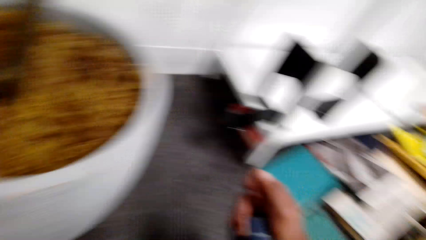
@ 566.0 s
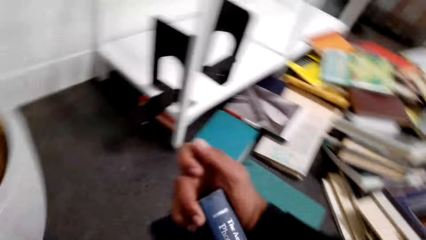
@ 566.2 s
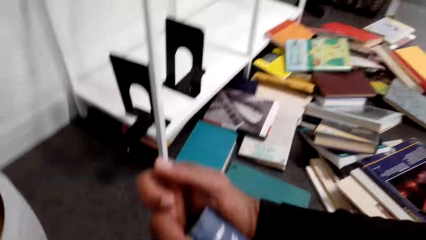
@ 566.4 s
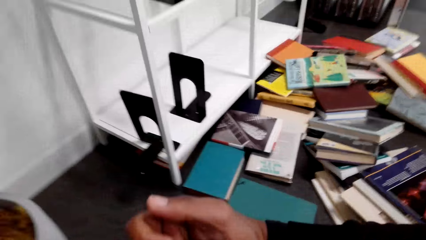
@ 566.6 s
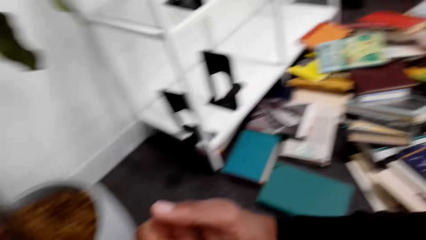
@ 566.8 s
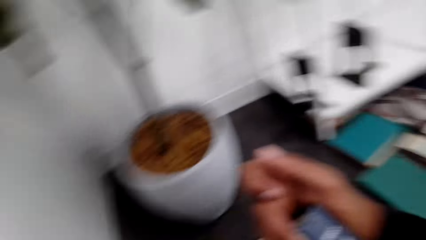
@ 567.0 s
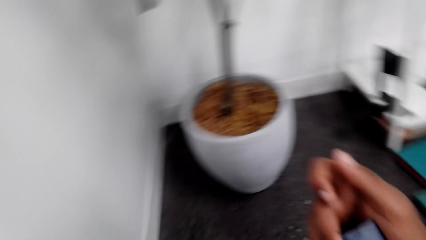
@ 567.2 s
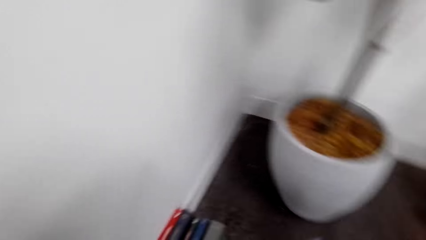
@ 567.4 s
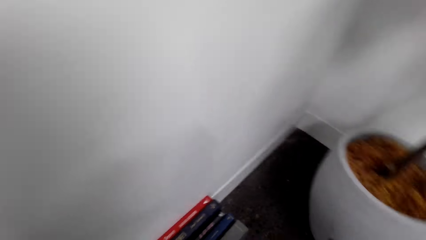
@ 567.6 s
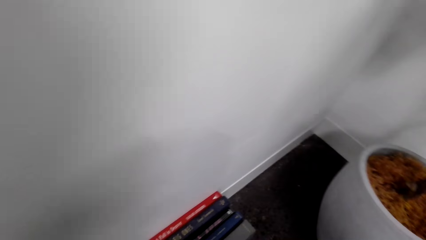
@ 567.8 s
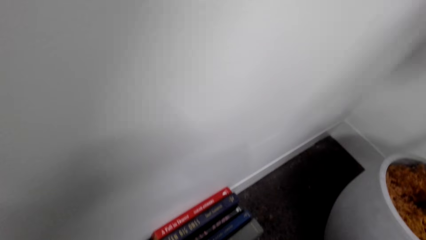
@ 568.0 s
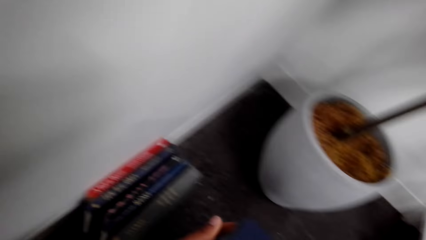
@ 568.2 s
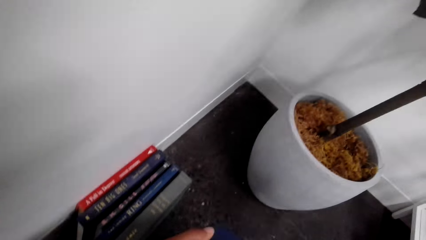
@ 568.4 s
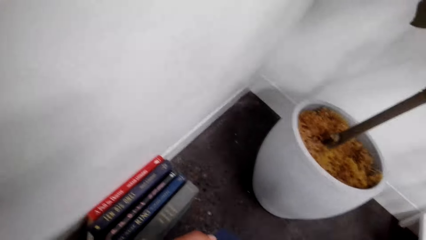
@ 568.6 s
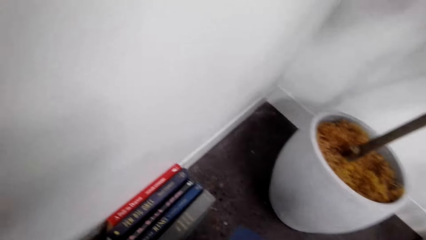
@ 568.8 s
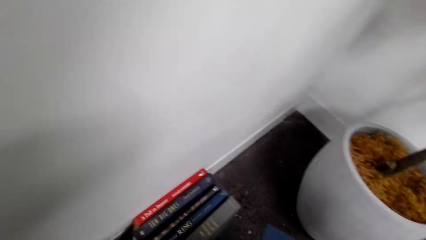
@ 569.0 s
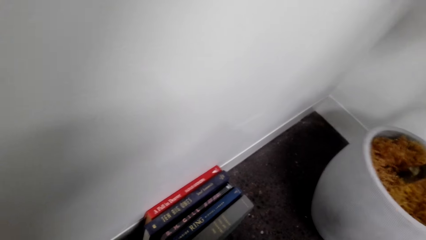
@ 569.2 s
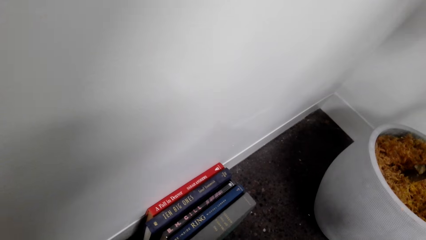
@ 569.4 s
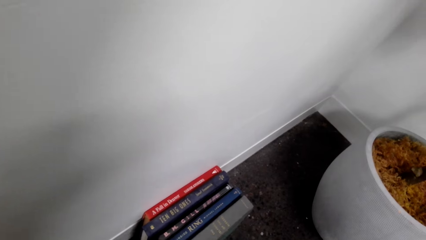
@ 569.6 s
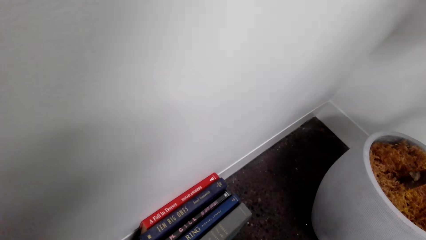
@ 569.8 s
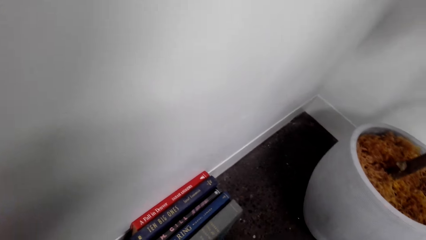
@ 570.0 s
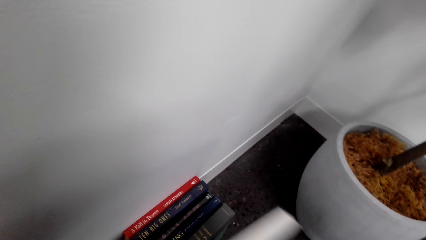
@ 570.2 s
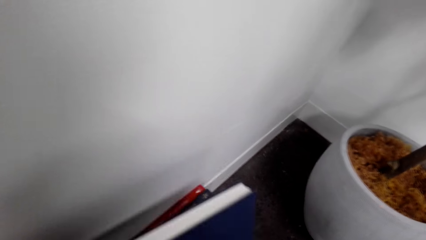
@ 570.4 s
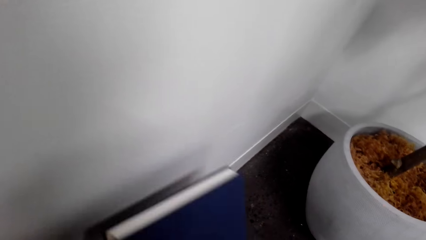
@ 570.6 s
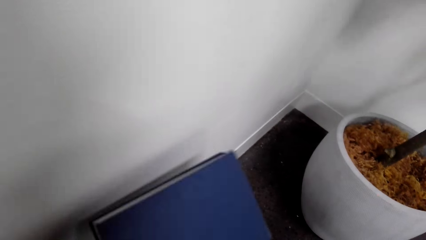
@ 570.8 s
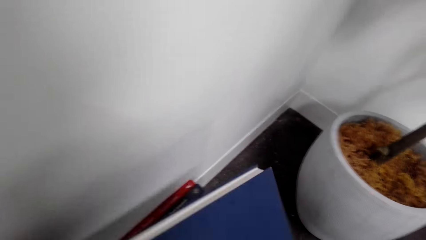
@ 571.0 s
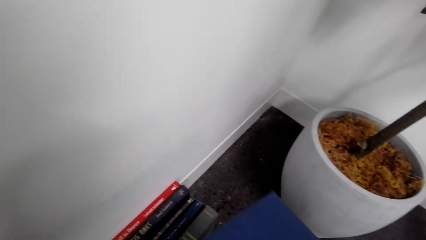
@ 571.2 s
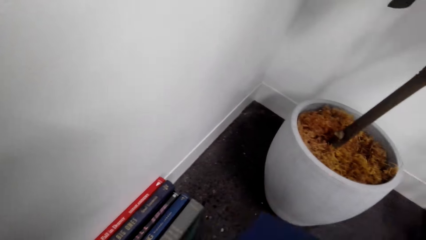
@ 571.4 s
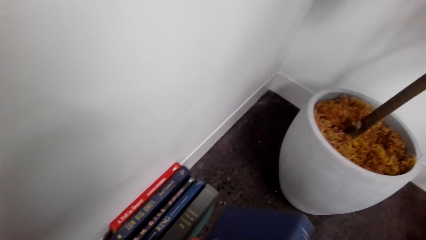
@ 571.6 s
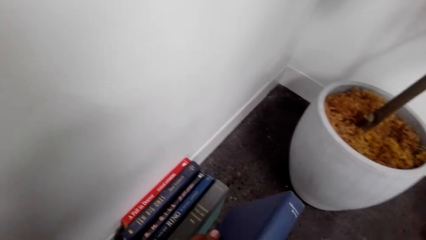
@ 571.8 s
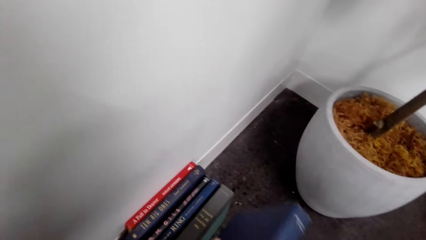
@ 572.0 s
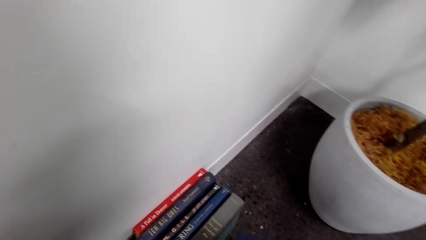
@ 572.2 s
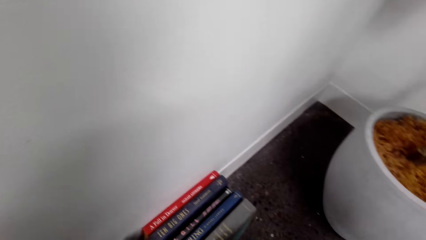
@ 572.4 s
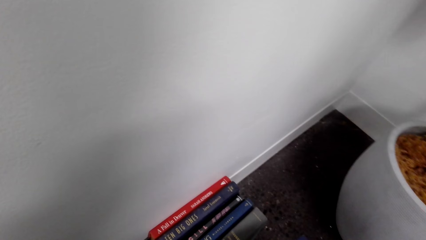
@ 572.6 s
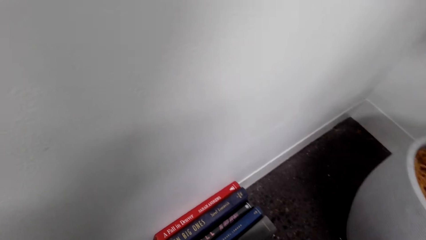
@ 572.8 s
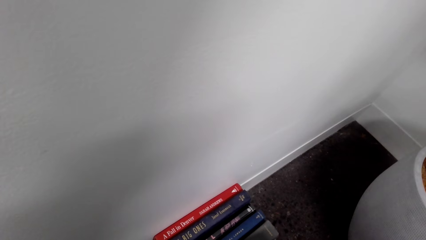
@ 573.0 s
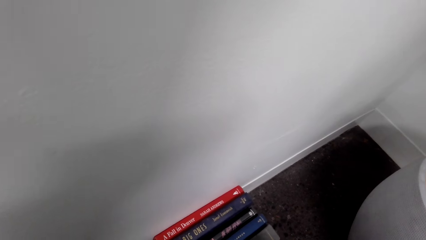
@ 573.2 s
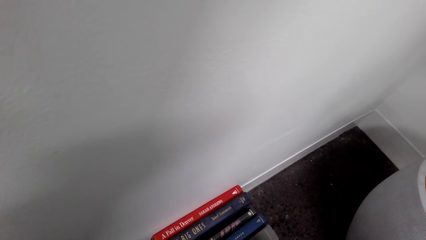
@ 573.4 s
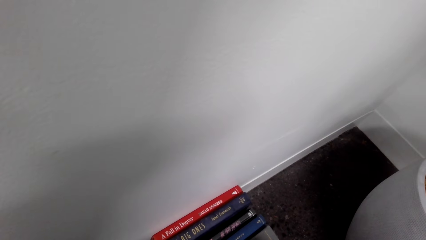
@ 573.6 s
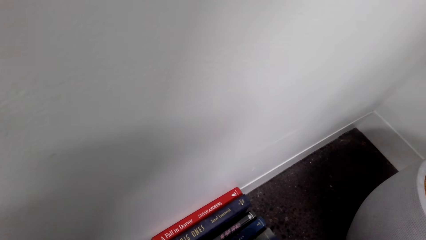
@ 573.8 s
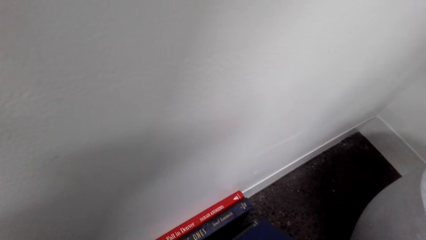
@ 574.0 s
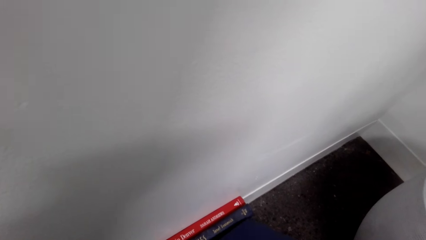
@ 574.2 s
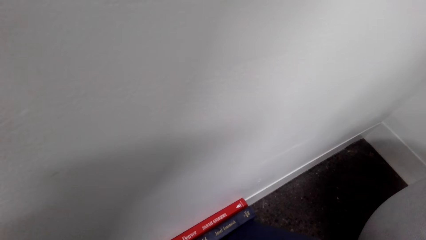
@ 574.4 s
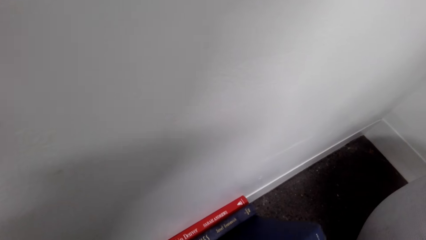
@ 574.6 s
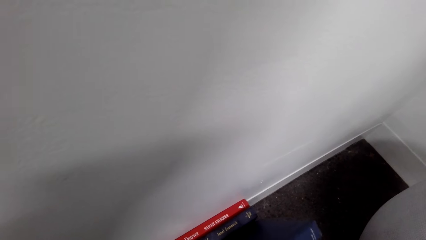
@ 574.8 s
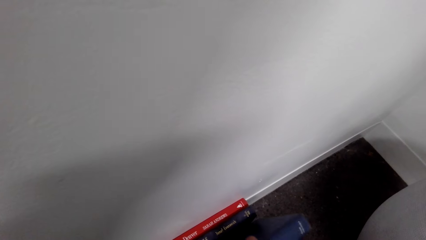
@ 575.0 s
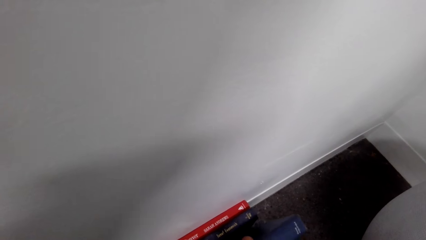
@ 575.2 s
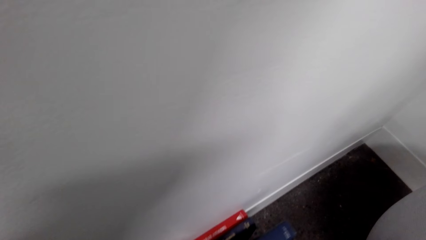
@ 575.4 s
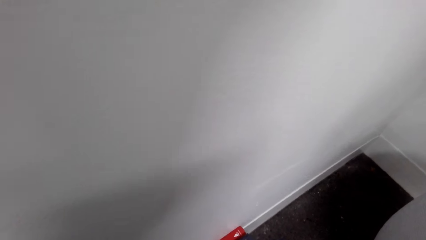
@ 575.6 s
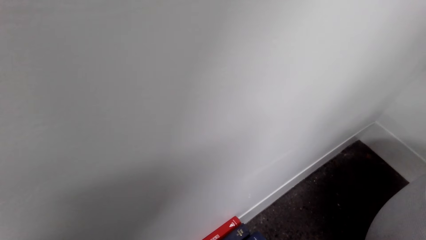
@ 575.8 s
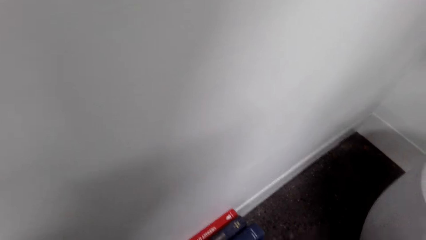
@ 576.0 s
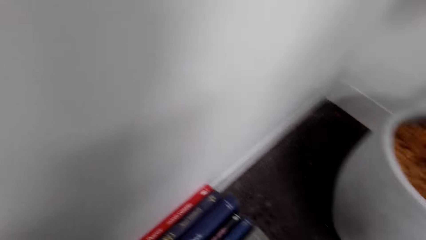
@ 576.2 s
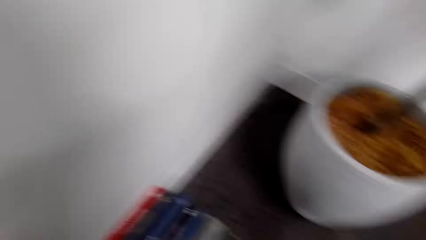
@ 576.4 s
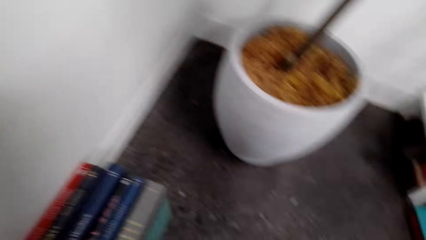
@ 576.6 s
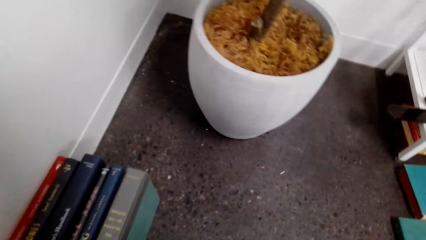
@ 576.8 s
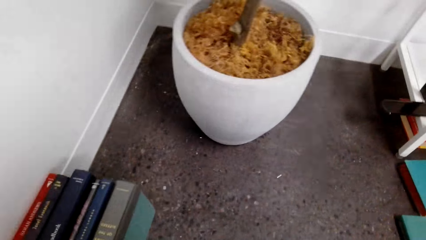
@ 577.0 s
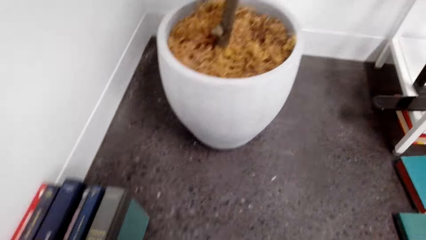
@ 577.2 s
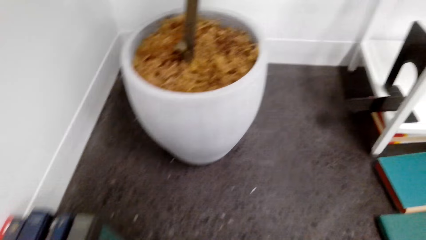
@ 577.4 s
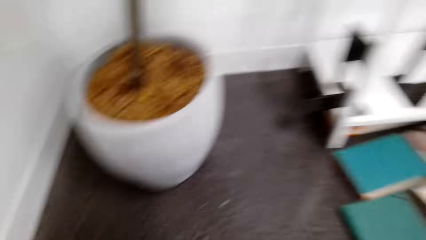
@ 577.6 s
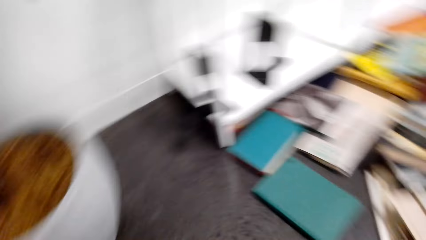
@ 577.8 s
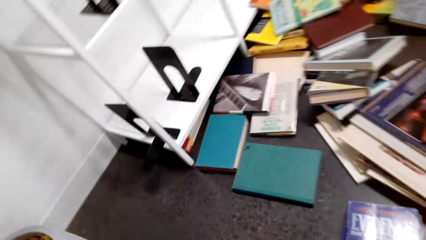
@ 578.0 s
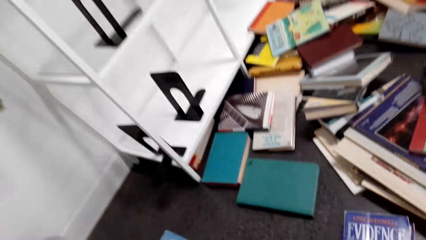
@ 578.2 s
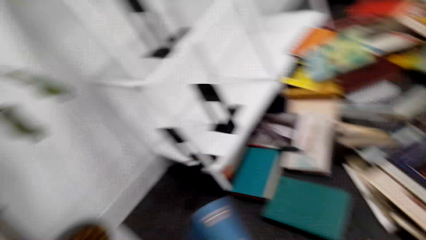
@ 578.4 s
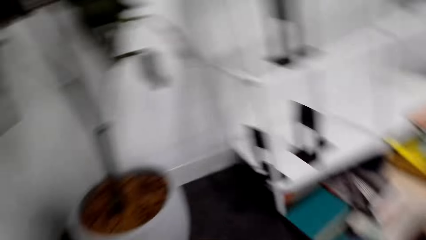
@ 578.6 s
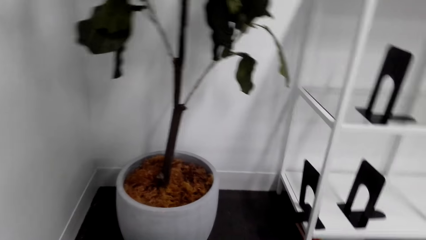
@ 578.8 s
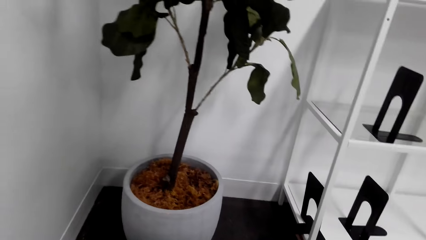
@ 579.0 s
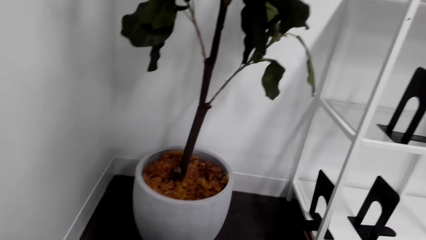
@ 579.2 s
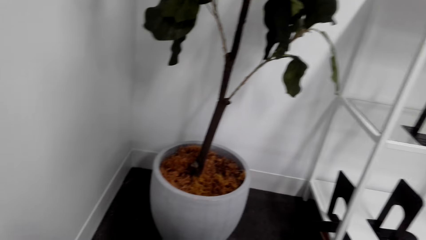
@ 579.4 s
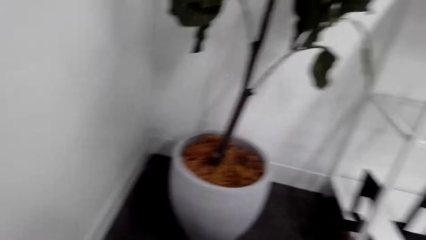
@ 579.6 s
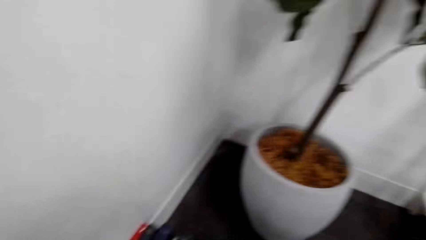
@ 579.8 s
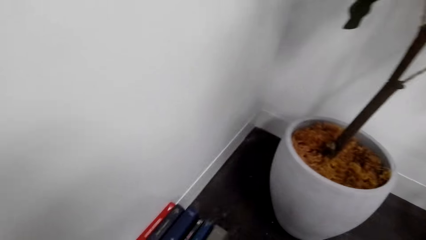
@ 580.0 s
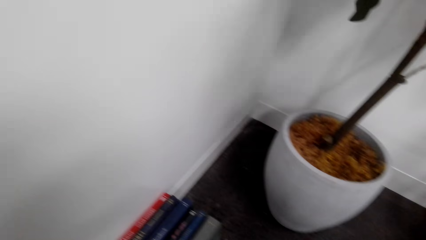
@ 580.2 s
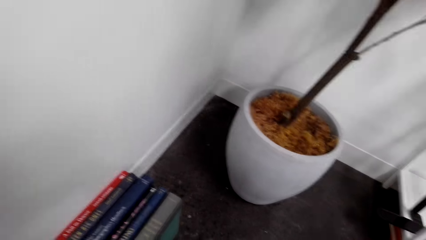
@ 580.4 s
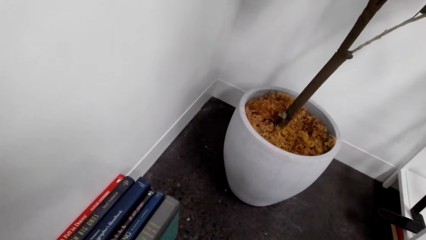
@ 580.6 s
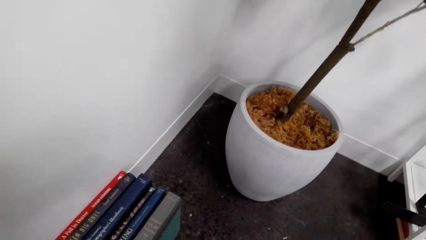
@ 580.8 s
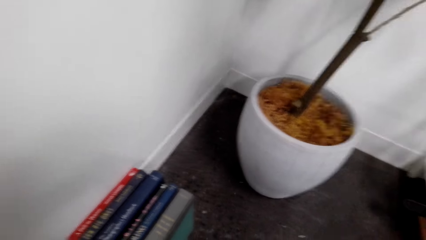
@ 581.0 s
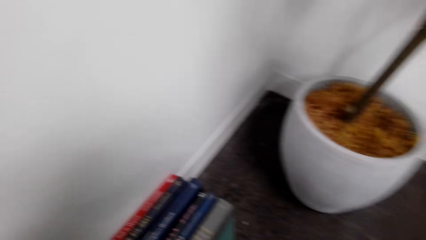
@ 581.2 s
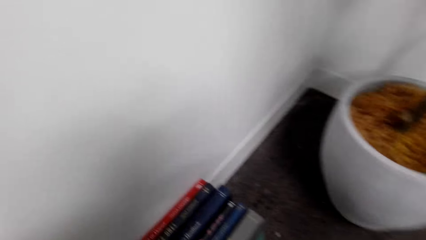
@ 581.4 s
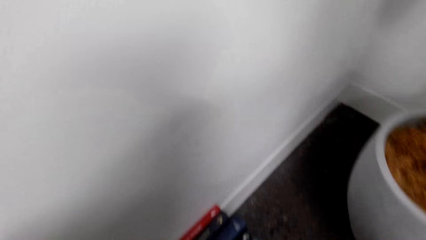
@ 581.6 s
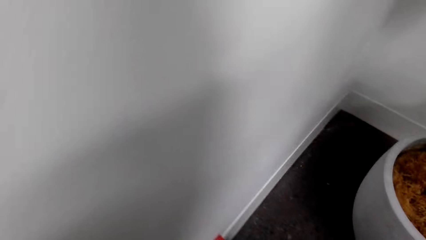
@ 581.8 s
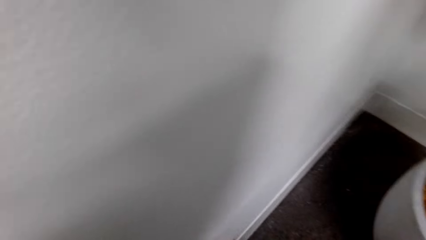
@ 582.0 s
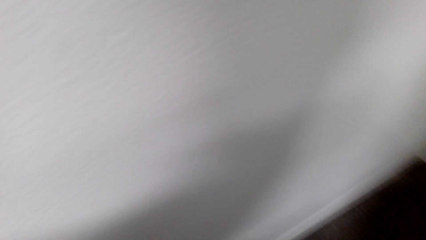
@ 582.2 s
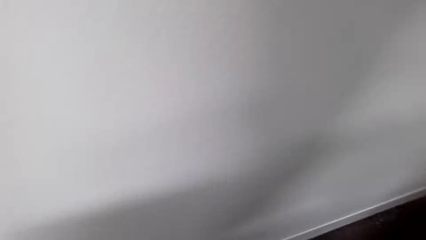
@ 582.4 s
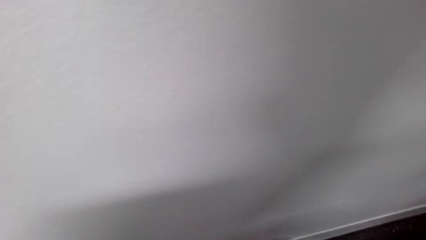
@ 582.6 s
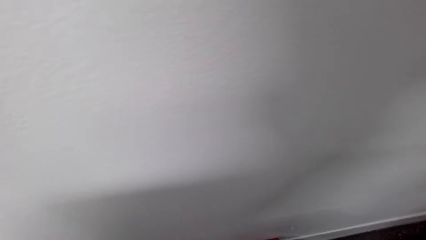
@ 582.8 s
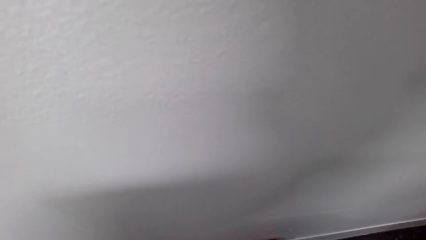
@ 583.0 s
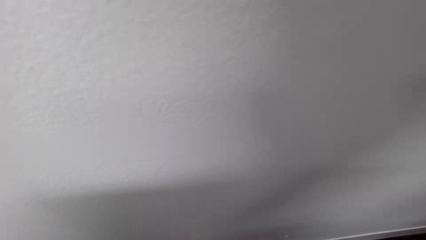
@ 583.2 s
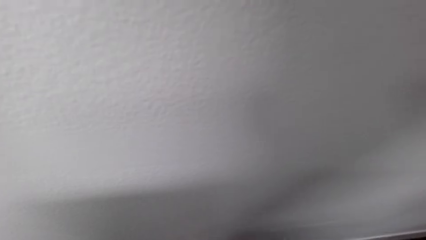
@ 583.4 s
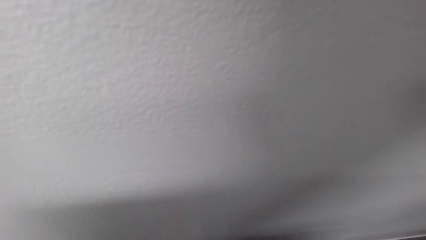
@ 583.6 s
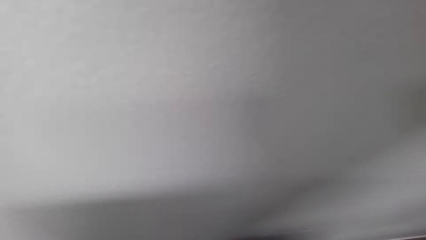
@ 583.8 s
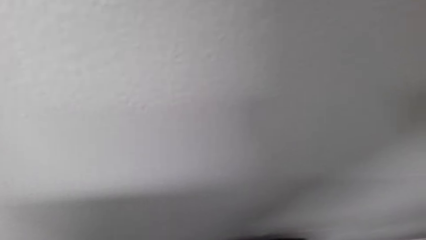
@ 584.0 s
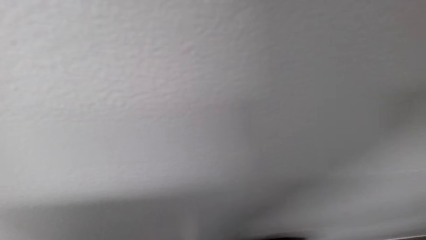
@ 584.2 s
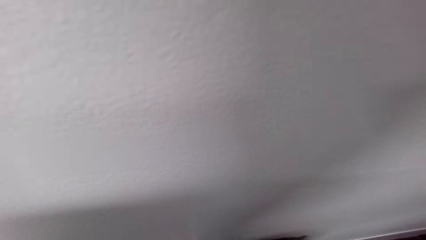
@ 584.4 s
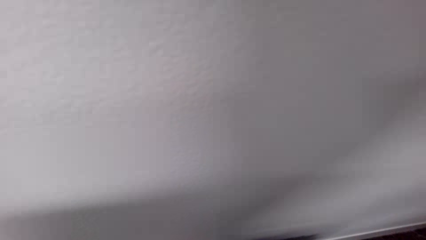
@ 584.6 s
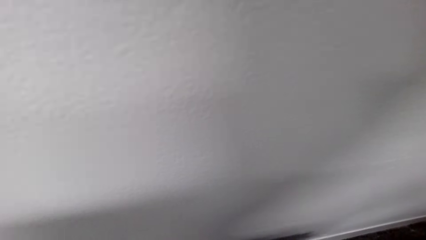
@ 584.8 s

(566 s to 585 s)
The camera wearer lifts the phone. They look at the book. They move the book. They put the book down. They look at the books. They lift the book. They look at the book. They touch the books. They put the book between others. They look at the books. They move around. They look at the plant vase. They look at the books on the floor. They look around. They look at the books. They look around.
